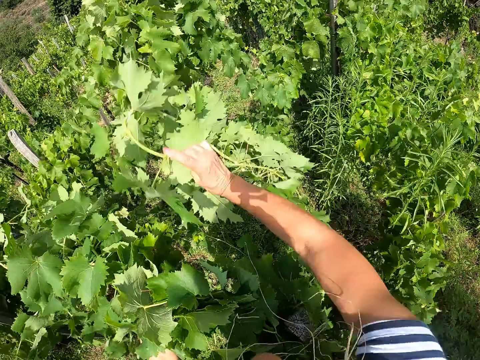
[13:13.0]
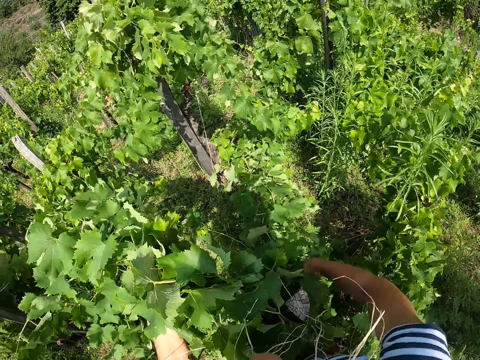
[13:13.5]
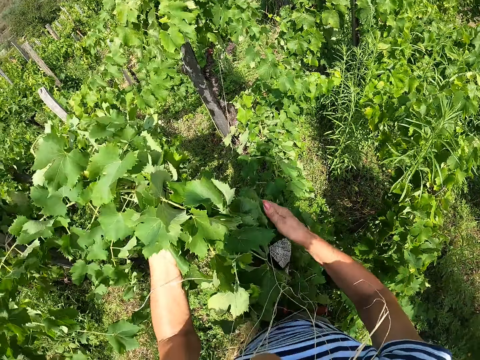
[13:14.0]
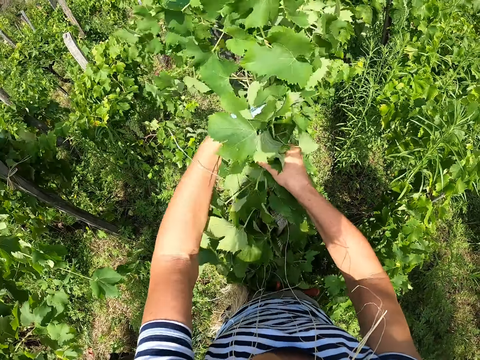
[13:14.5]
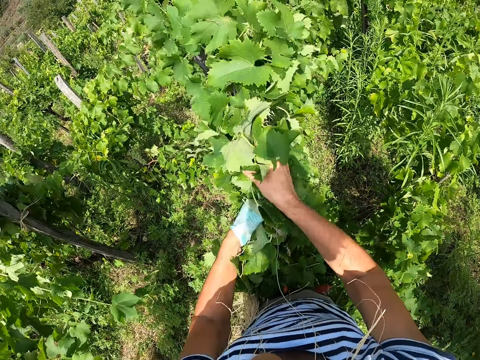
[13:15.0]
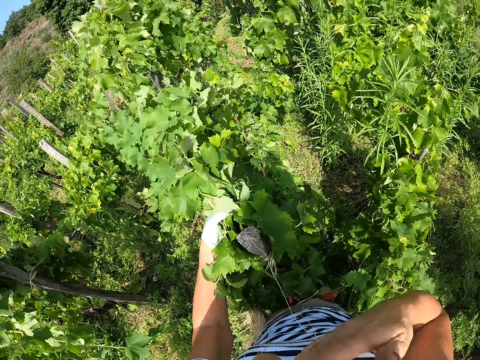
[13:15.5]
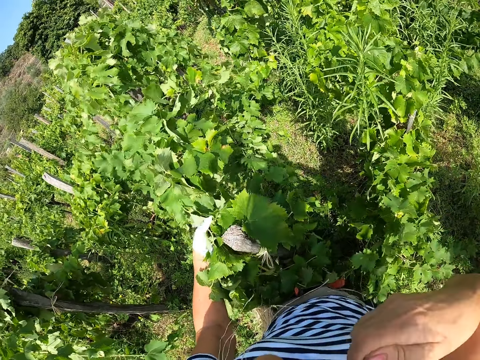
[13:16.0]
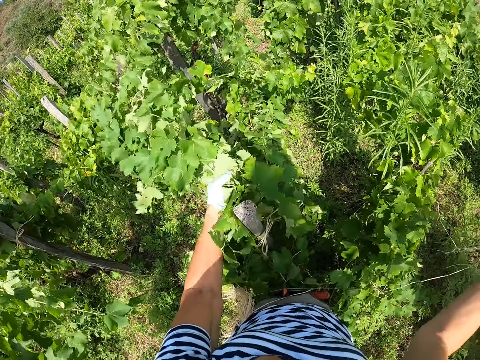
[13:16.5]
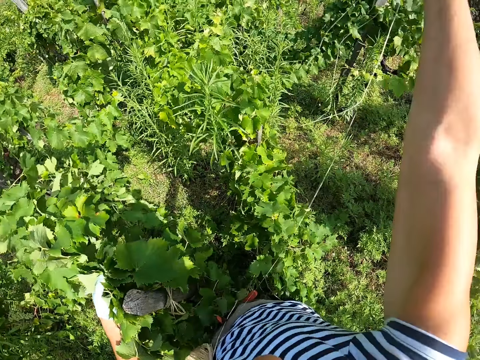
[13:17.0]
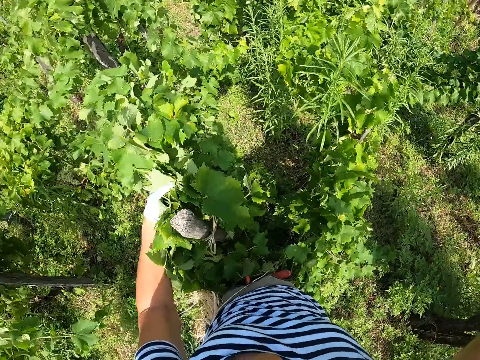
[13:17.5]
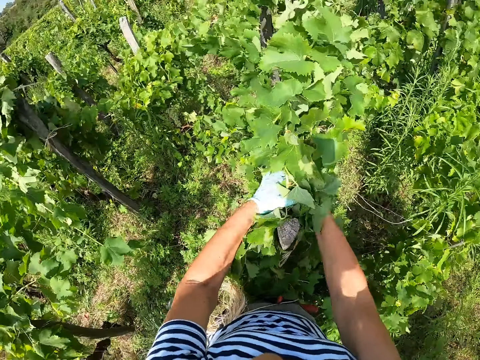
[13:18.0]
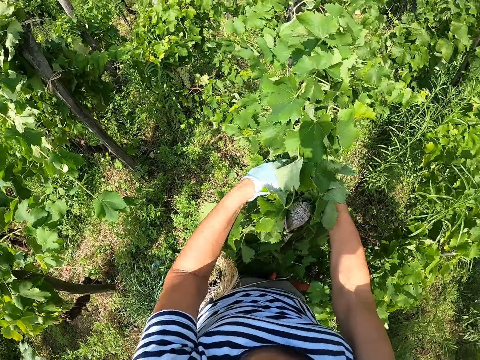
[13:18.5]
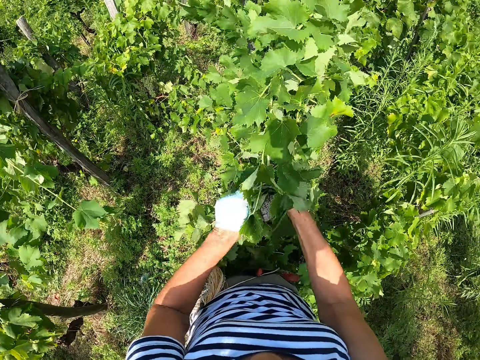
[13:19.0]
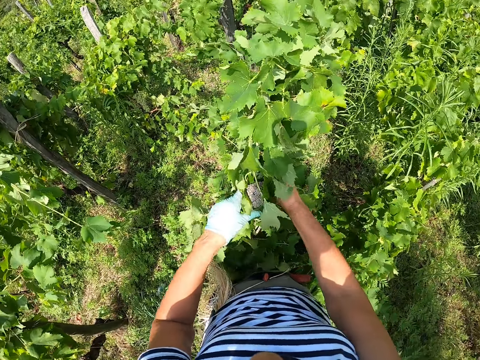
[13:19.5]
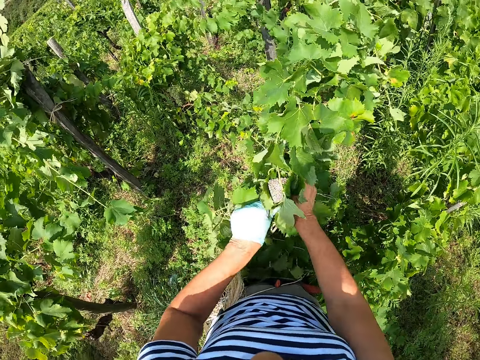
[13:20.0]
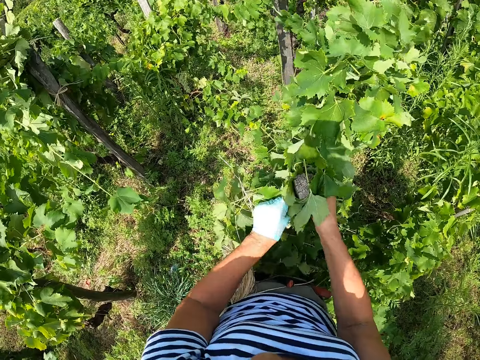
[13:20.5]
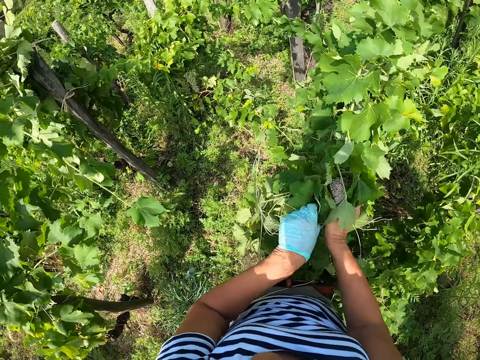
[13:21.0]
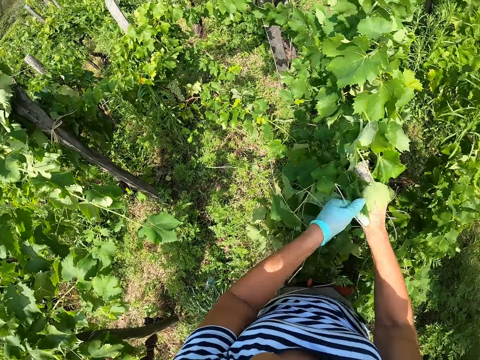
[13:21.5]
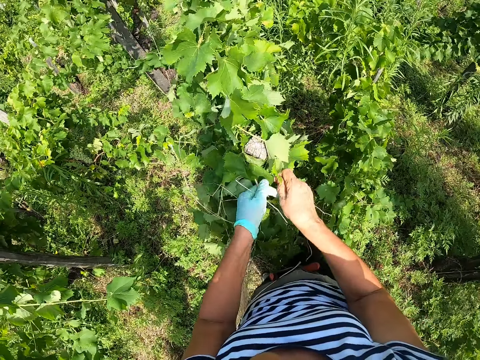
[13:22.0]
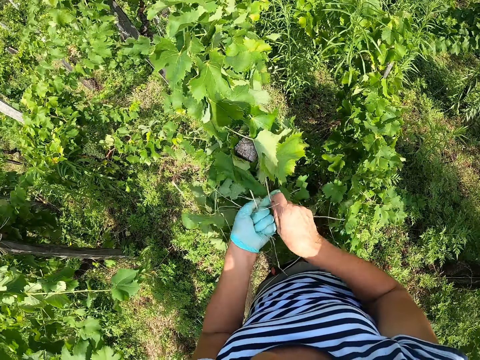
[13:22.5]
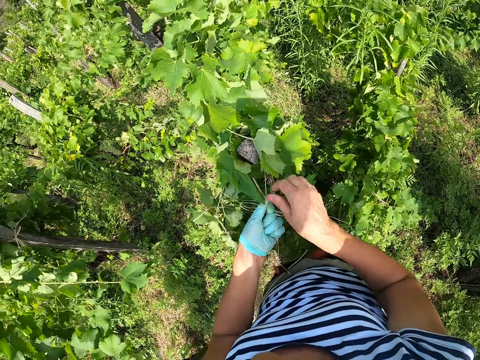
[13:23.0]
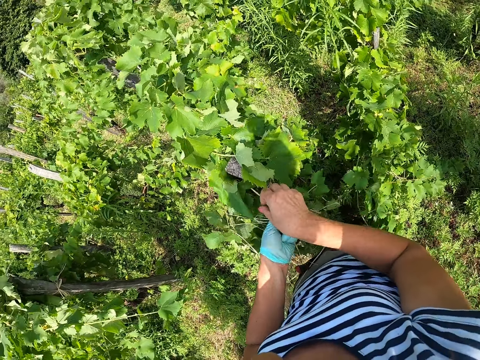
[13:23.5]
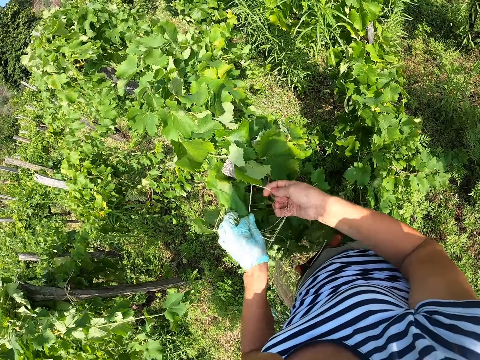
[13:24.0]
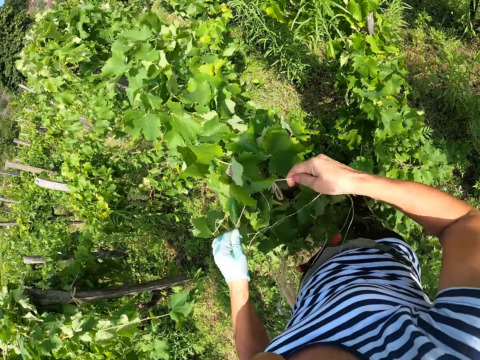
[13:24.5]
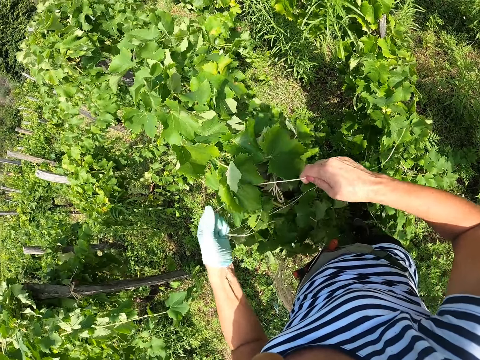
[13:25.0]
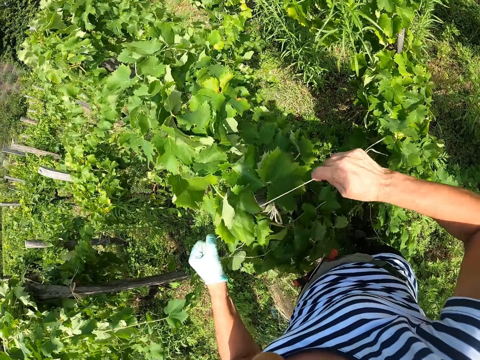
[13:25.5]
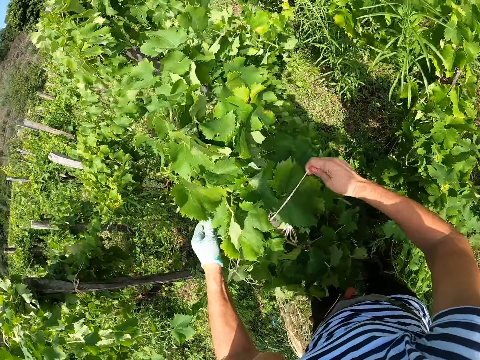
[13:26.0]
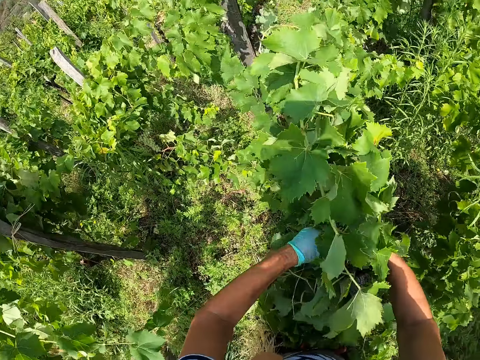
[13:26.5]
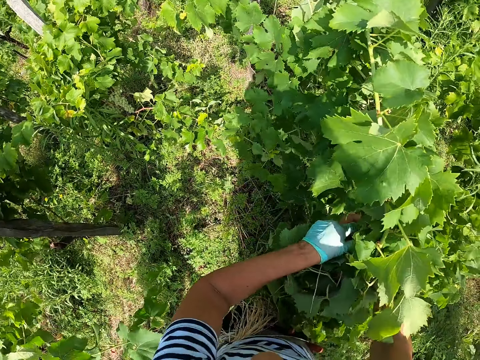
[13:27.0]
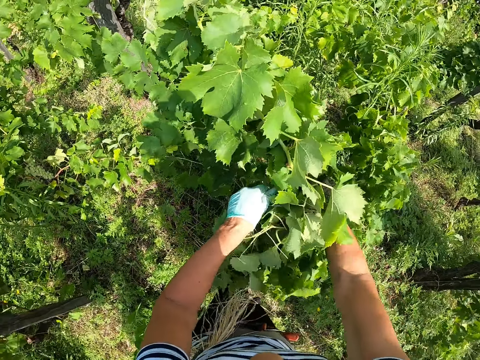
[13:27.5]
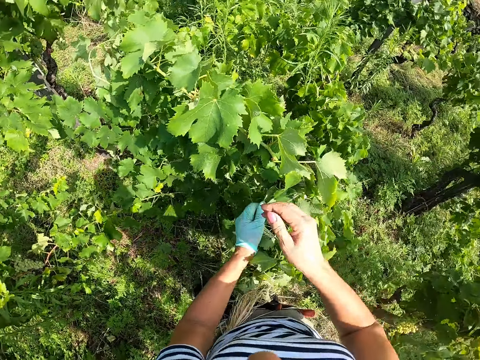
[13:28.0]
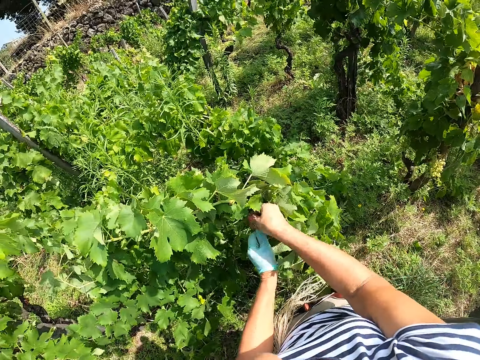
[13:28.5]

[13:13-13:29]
The camera wearer picks the strings. They tie the branches with the strings. They tie the plant to a pole with a rope.

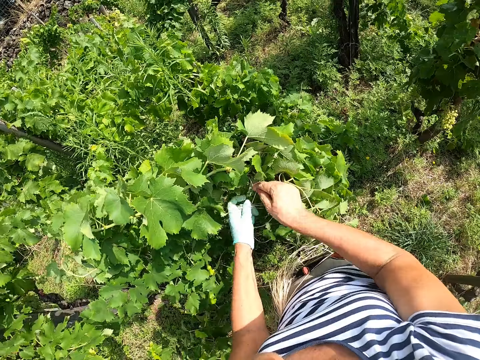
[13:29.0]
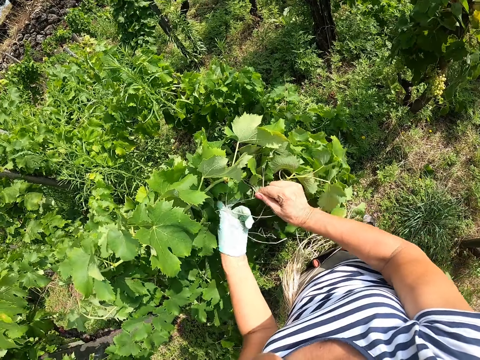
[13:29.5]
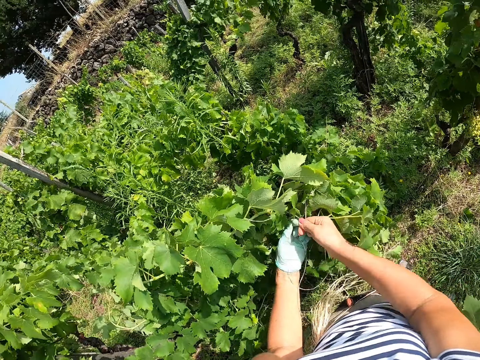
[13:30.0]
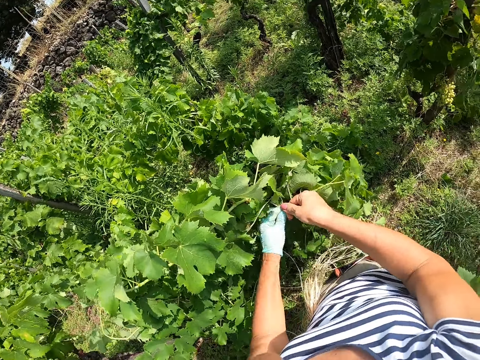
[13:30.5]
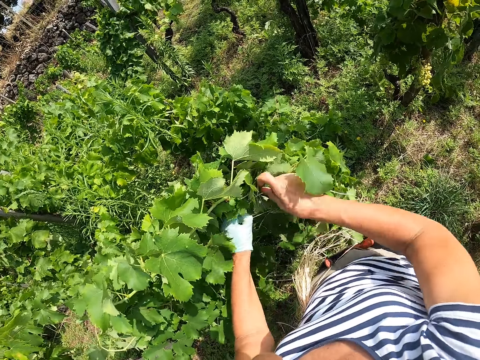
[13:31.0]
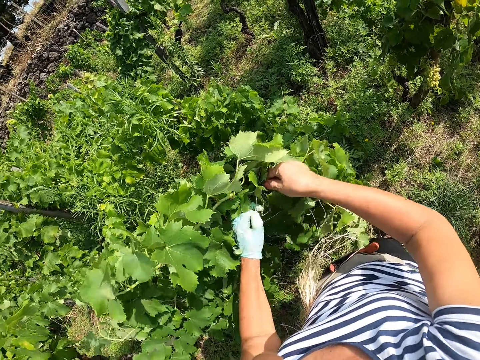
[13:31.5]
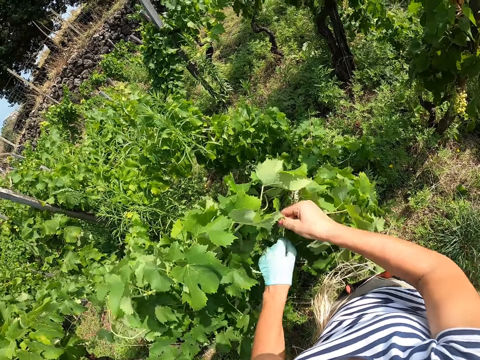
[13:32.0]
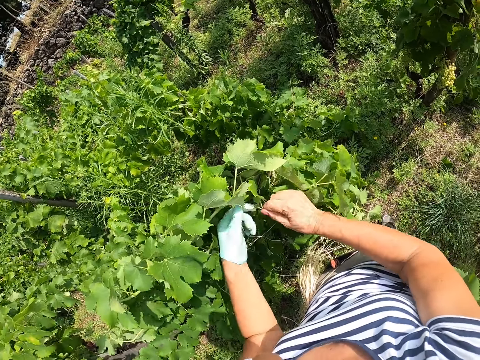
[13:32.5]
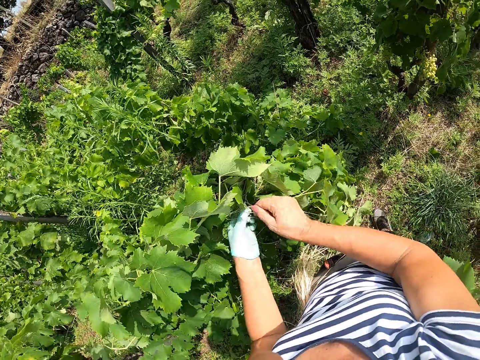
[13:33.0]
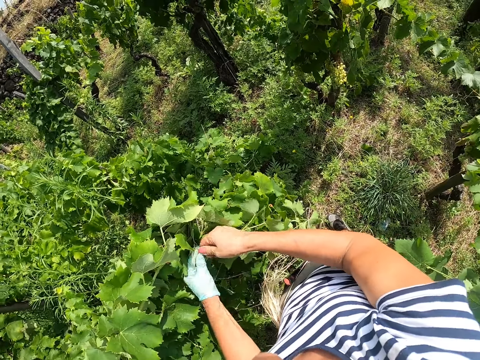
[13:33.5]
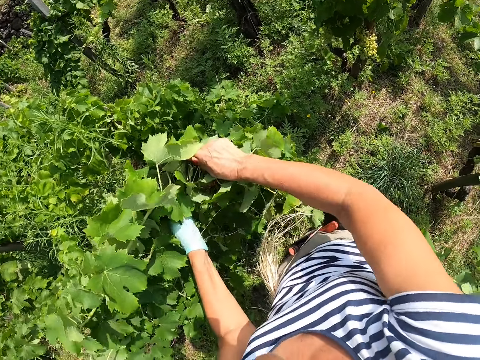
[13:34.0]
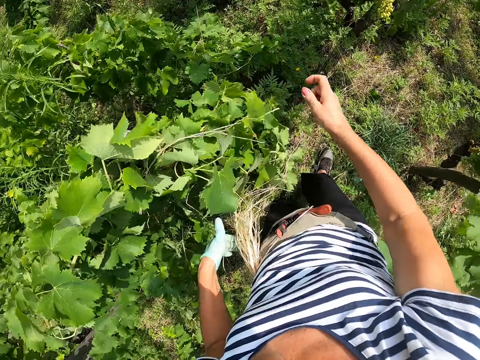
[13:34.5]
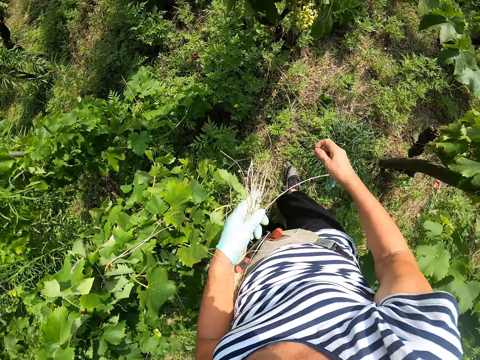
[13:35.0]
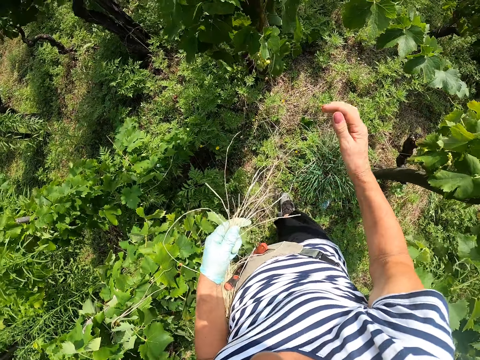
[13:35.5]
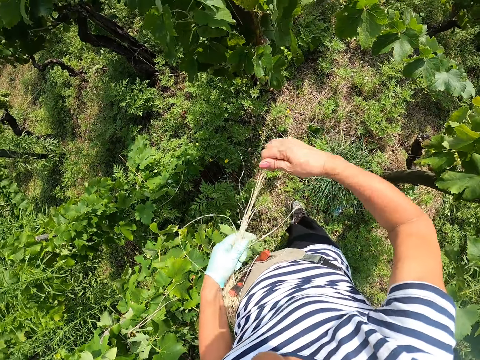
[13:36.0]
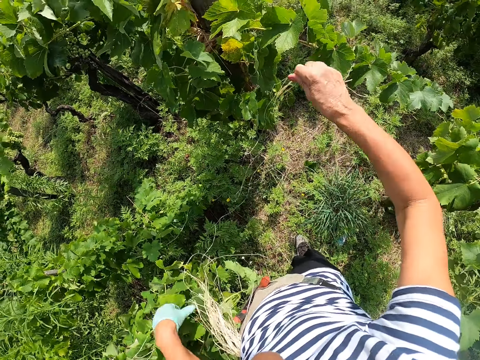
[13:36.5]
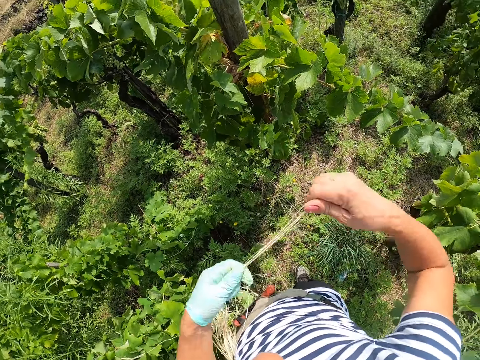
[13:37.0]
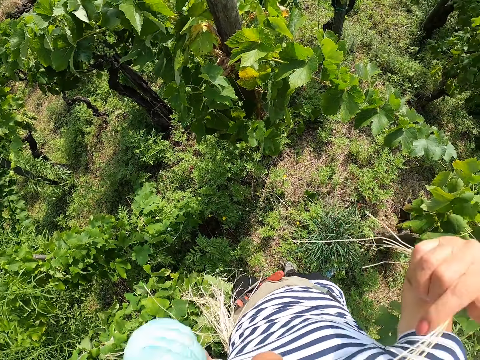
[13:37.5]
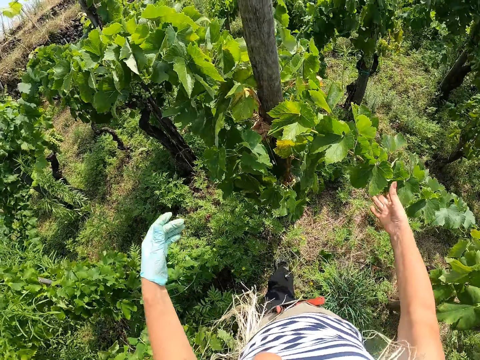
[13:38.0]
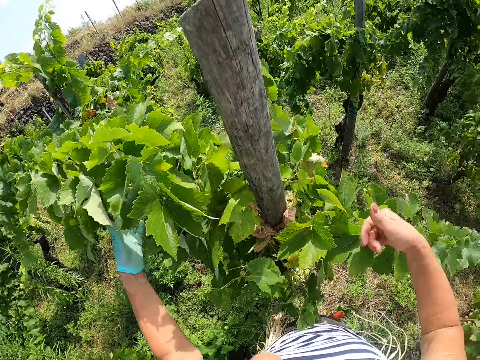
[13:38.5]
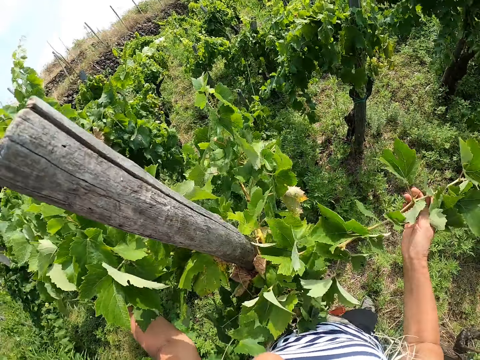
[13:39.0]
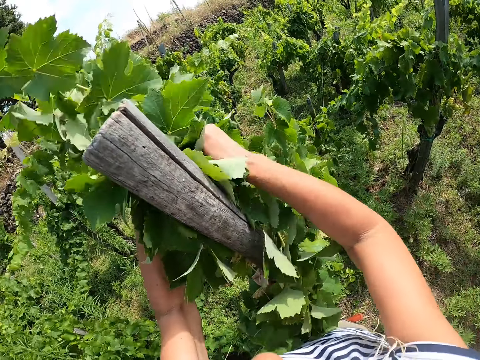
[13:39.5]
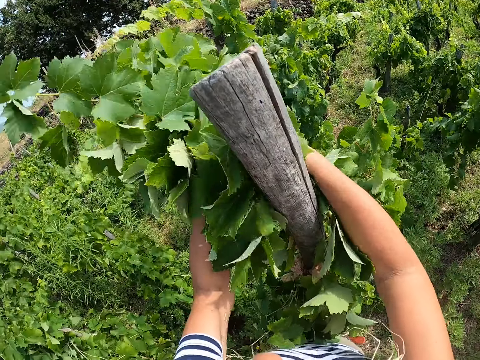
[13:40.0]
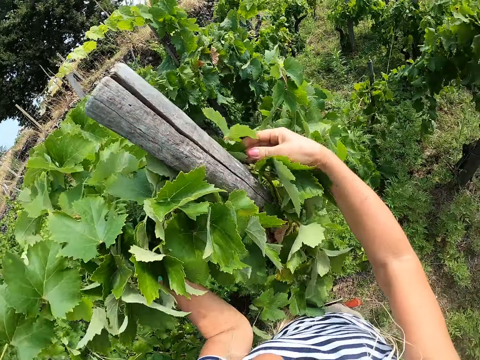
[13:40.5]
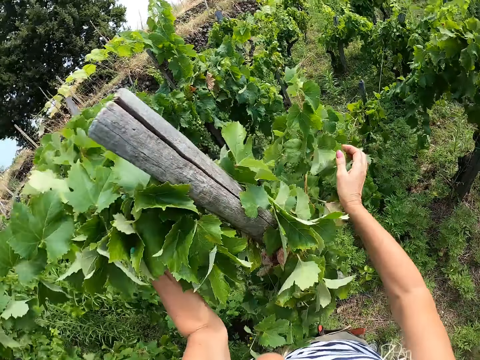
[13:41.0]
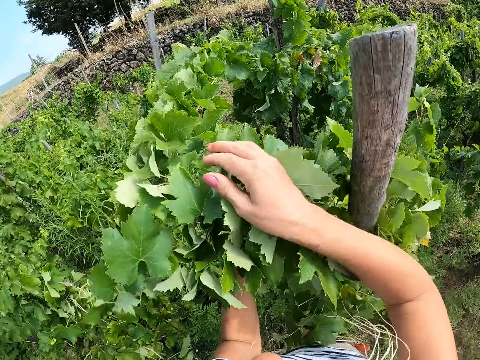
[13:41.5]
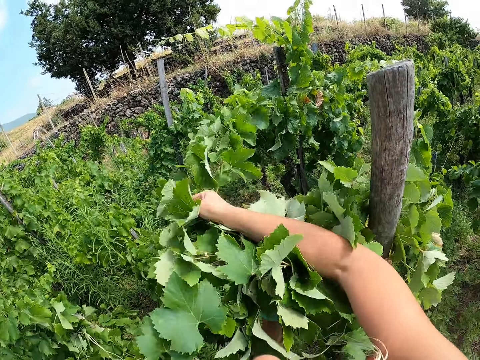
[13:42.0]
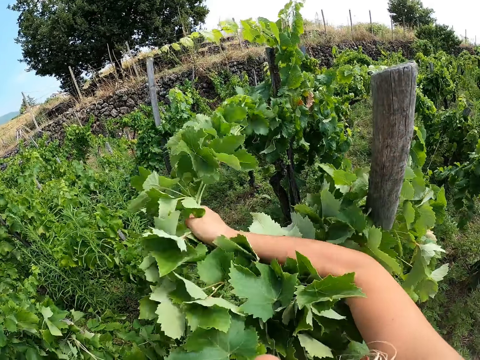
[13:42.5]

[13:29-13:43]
The camera wearer holds the strings. She pulls out a rope from a bunch of ropes on her hip. She bites the strings. She picks the branches. She gathers plants around a pole.
